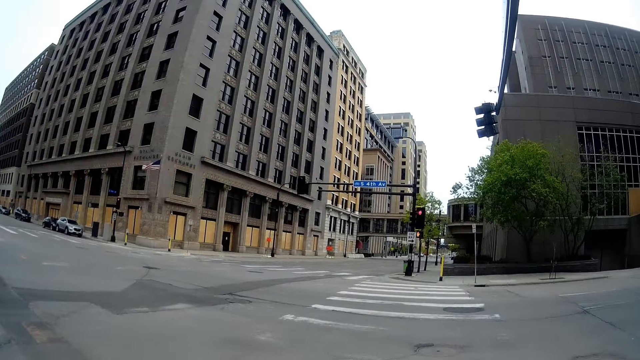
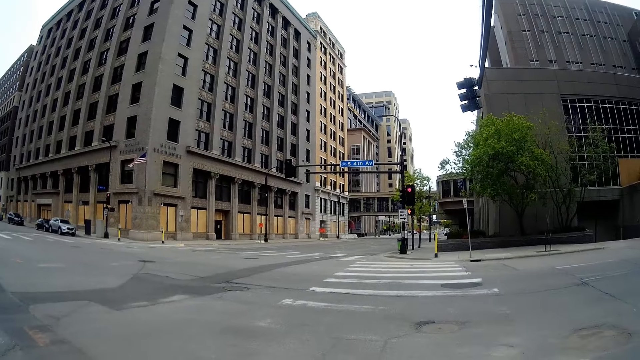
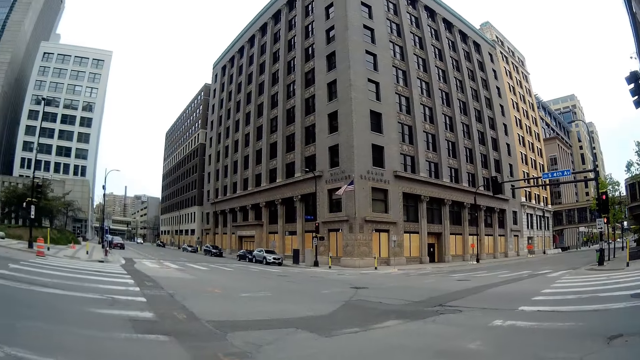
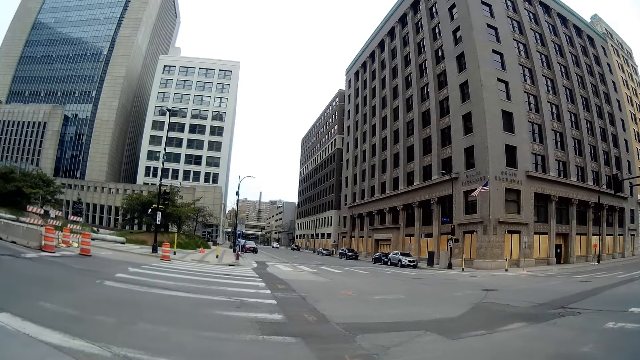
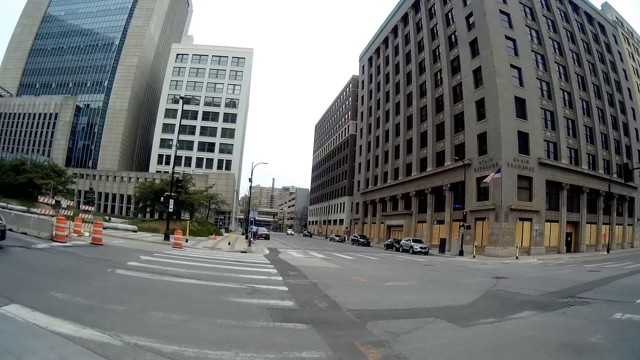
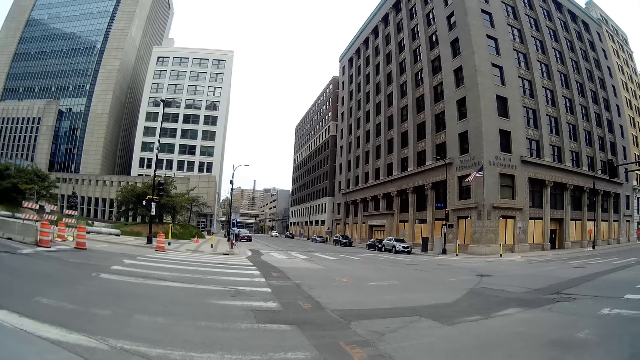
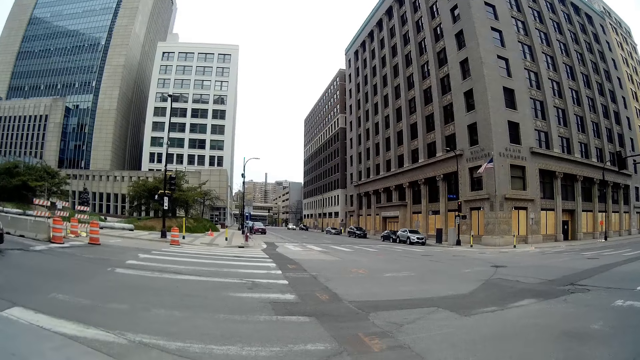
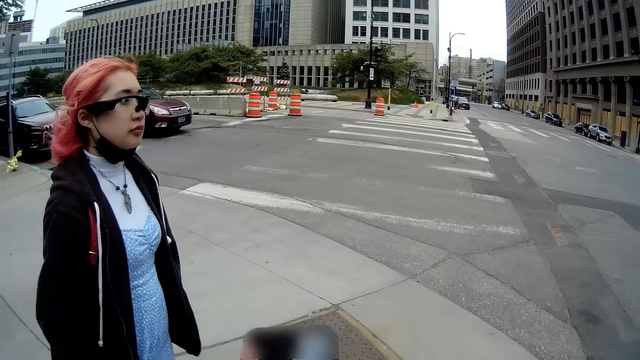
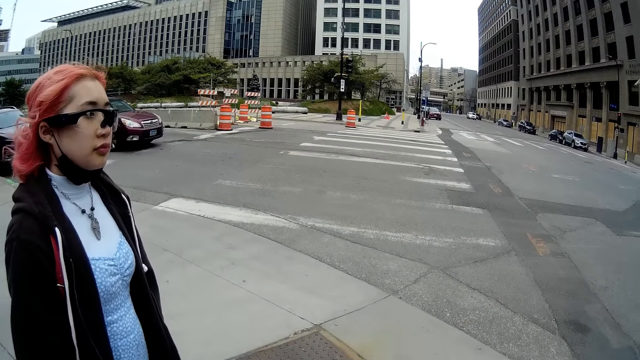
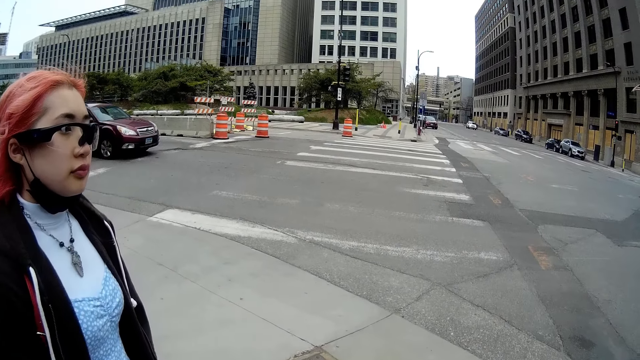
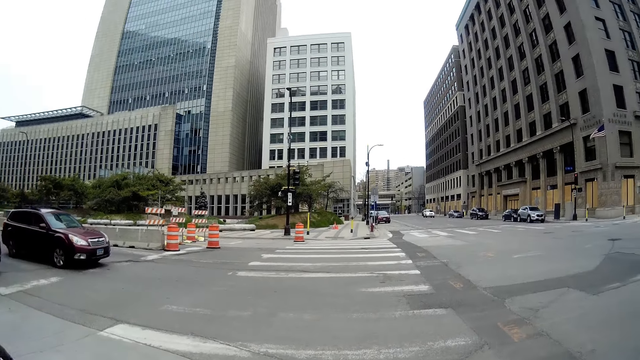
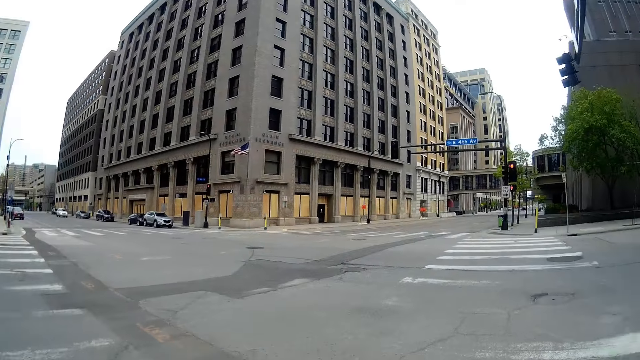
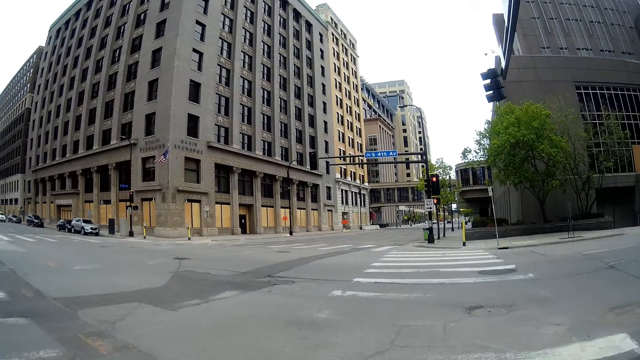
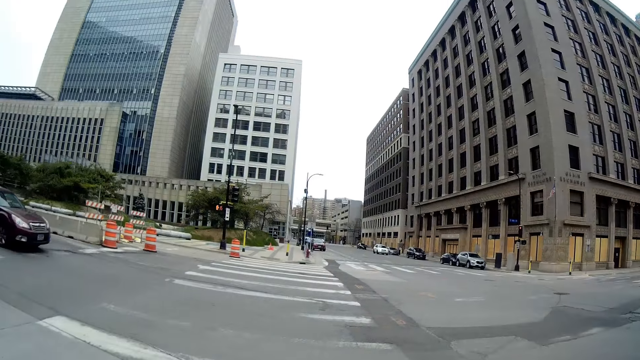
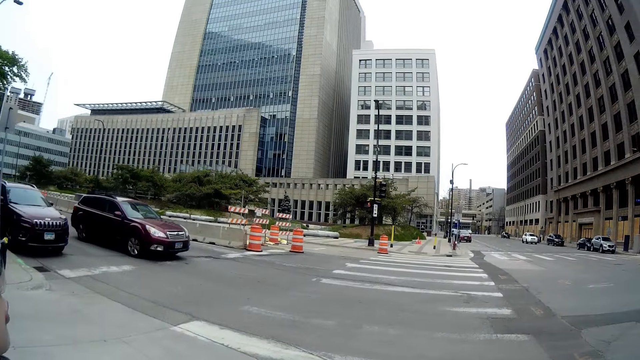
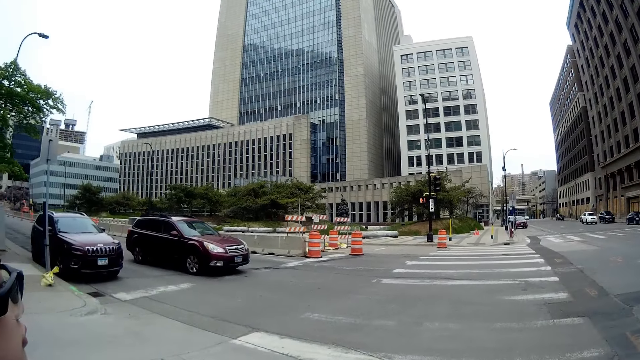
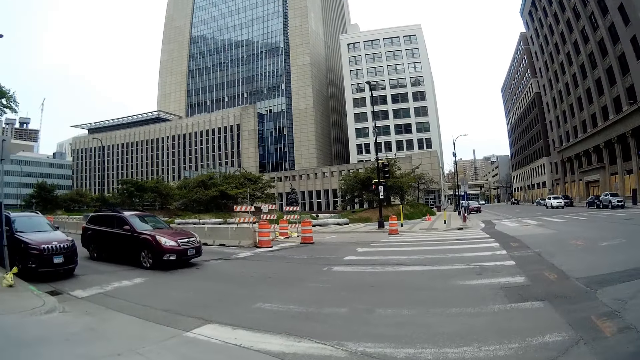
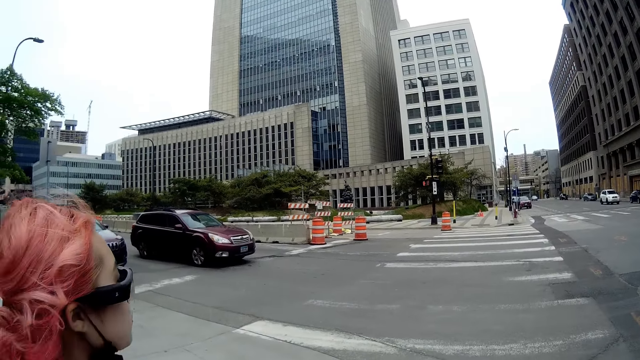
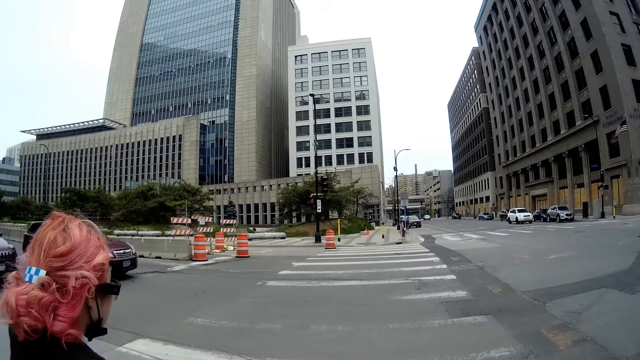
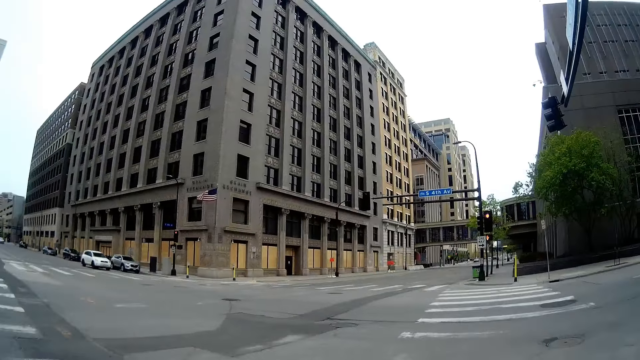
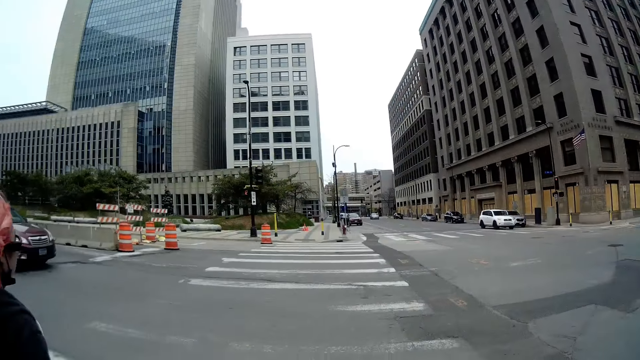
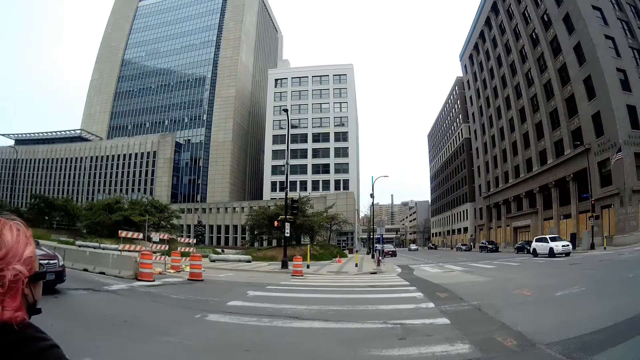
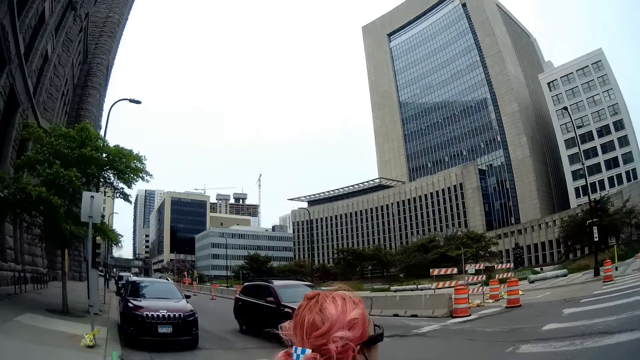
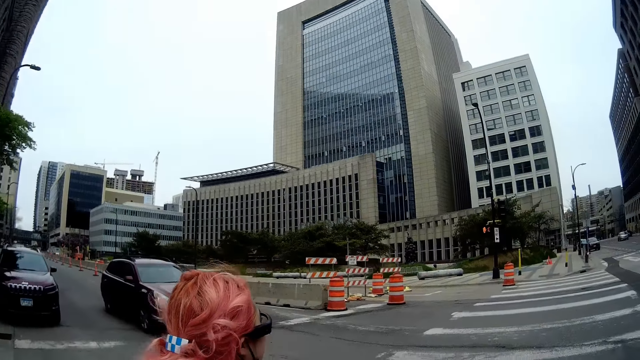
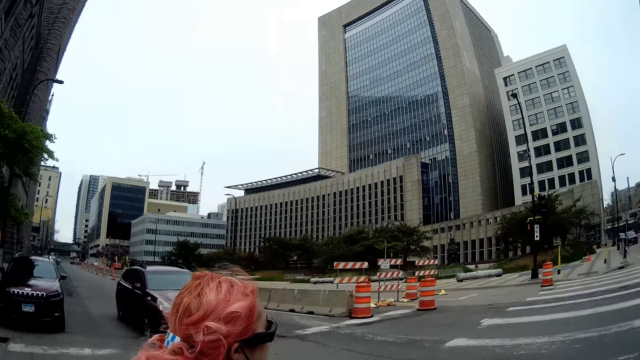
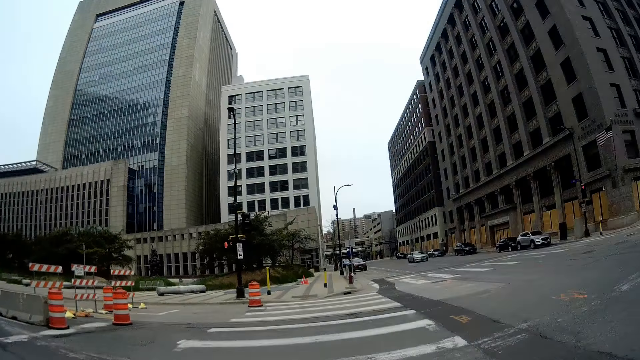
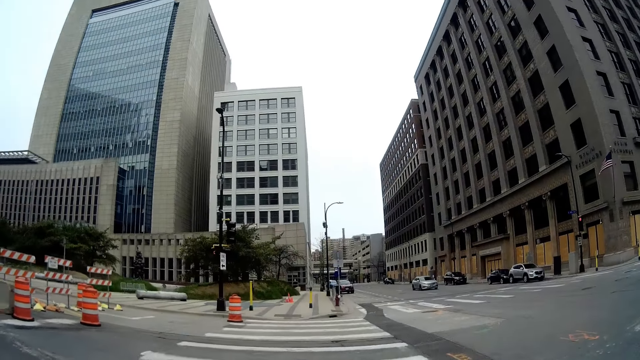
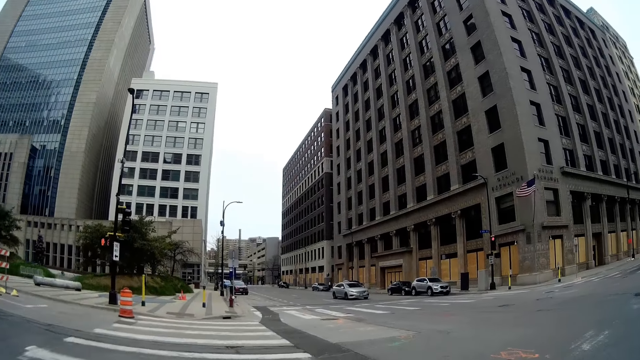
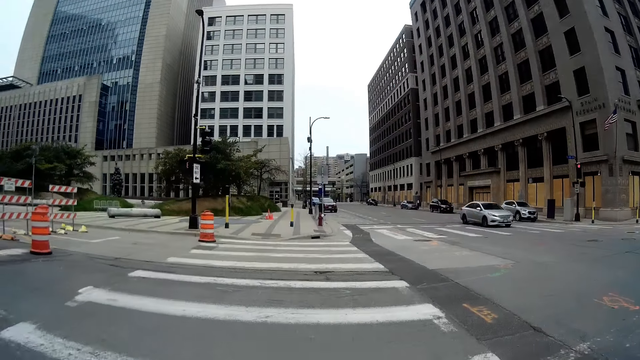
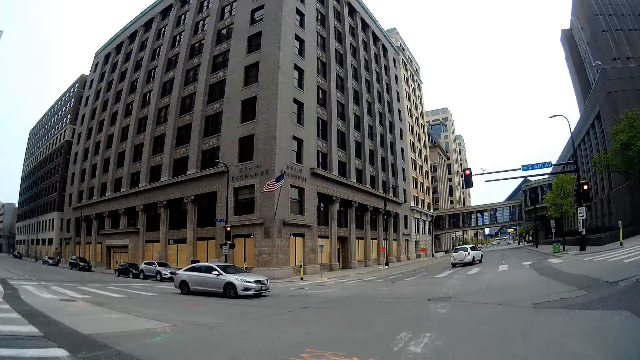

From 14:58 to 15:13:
The camera wearer converses with the woman. They look around. The camera wearer and the woman walk over a zebra crossing. A silver car drives past the camera wearer and the woman.

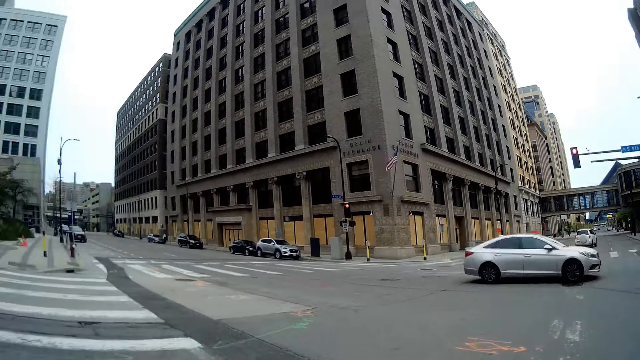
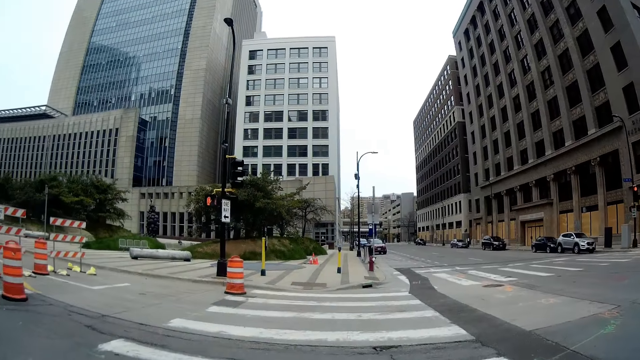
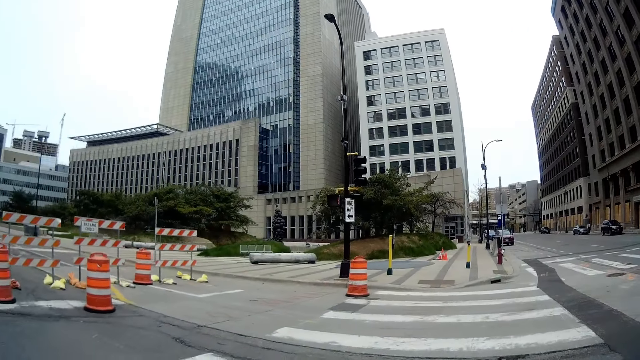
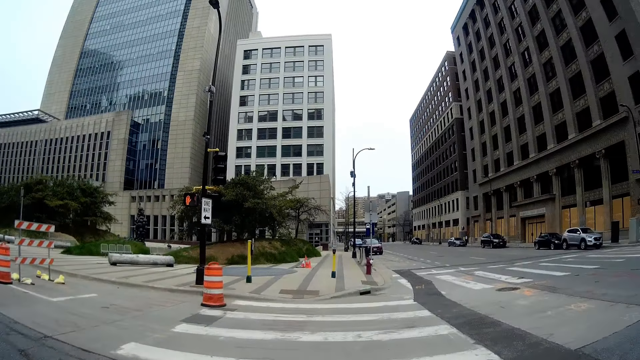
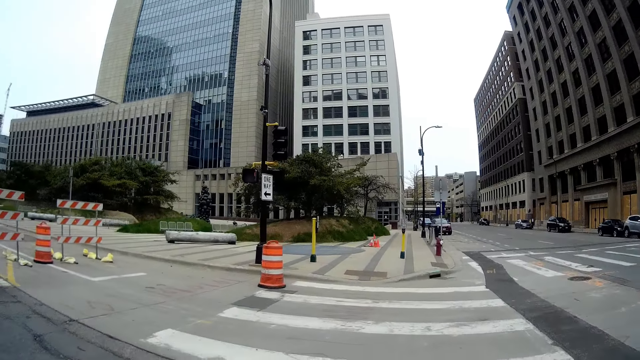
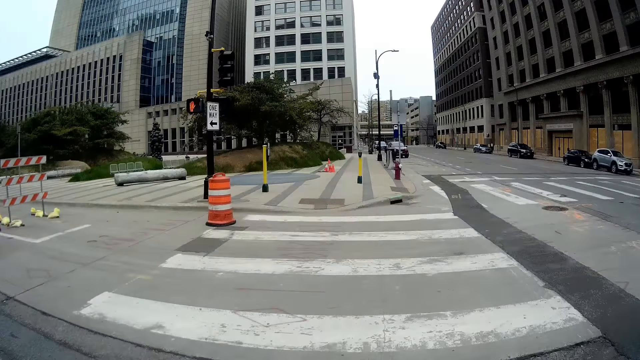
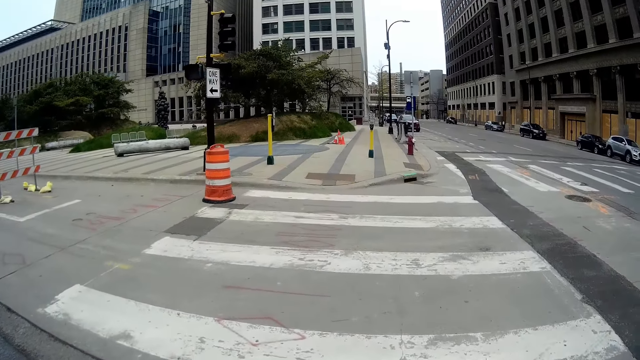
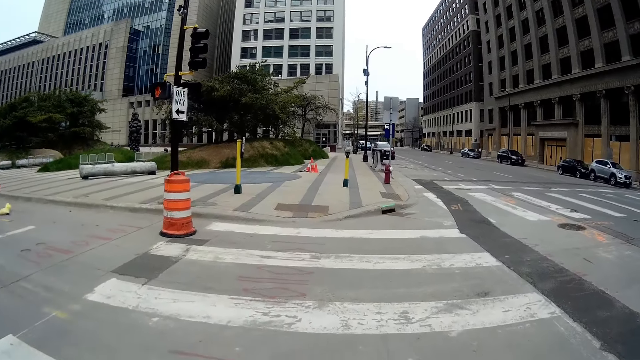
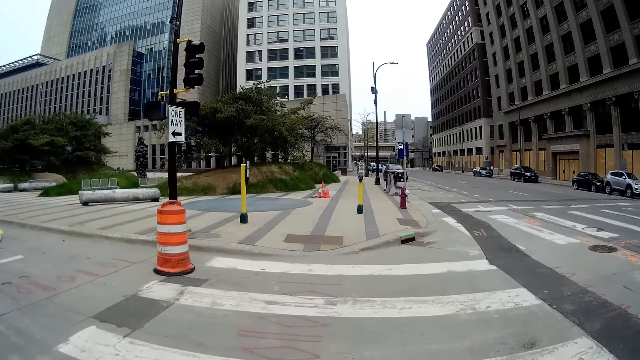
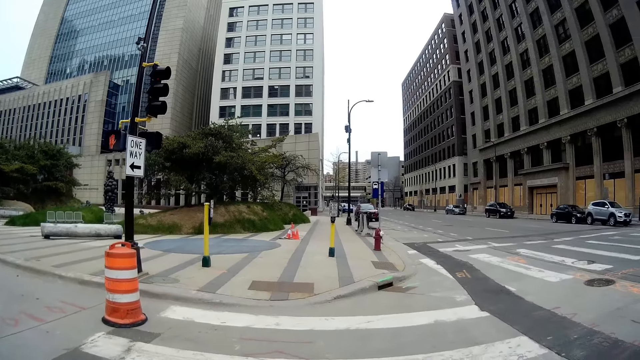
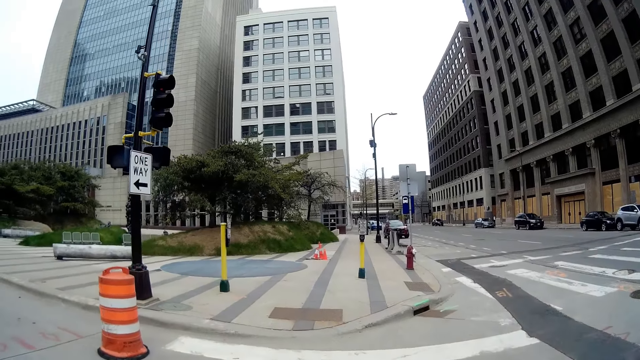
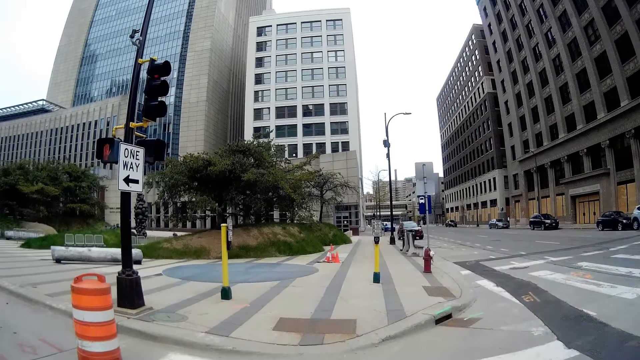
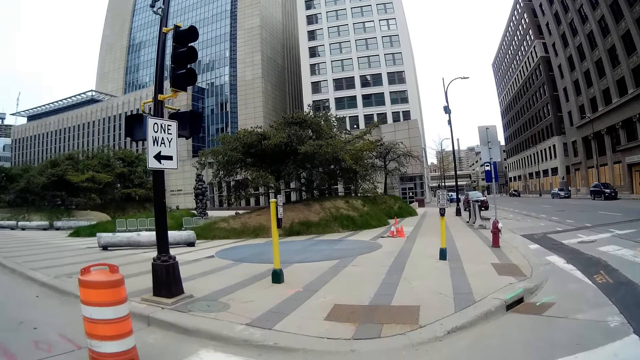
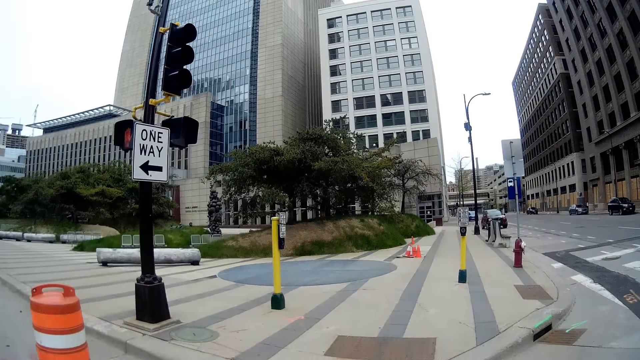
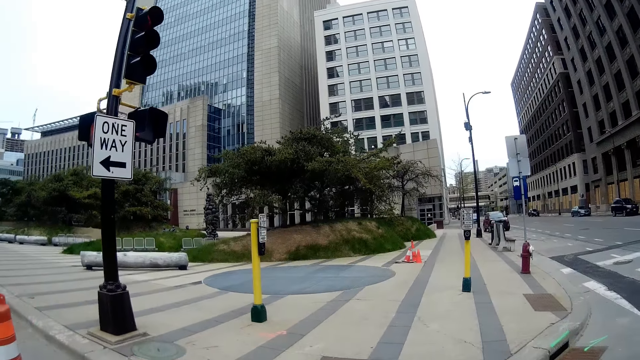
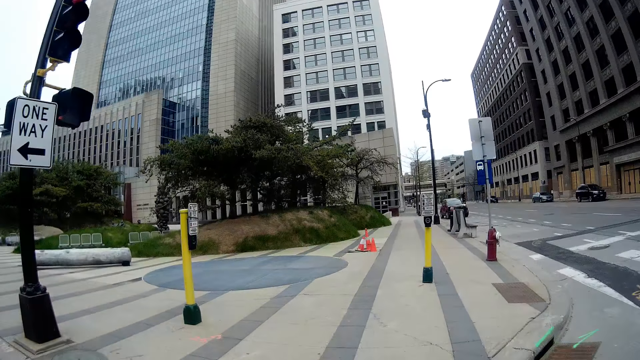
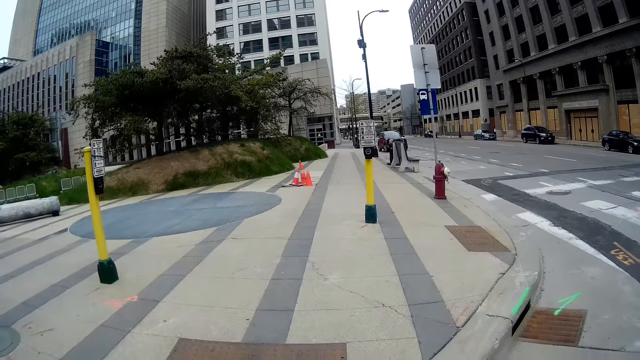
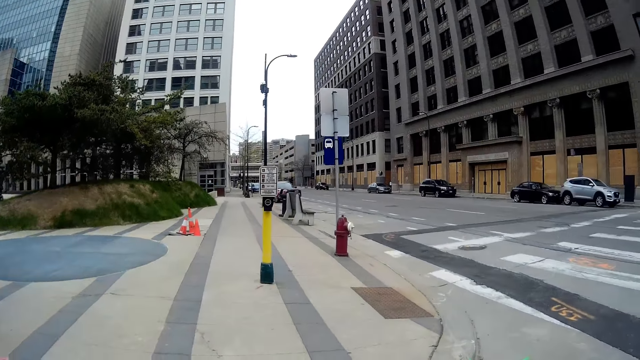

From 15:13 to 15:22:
The camera wearer looks around.
